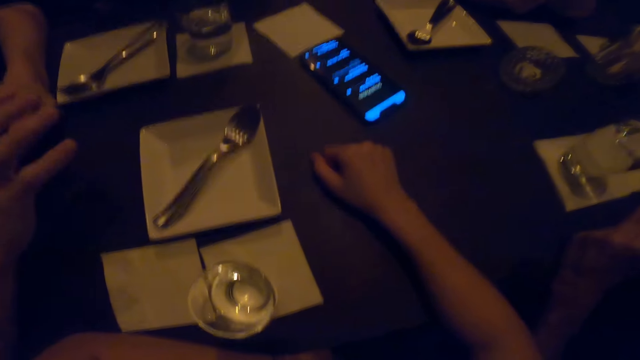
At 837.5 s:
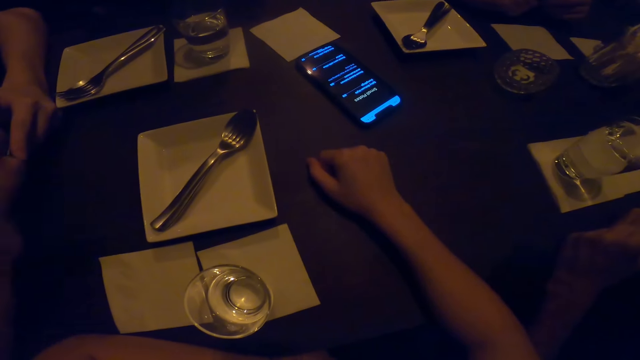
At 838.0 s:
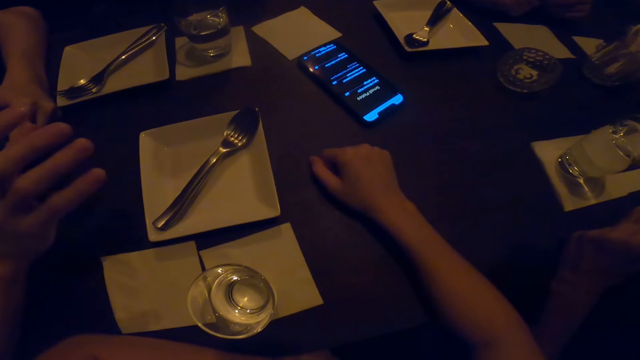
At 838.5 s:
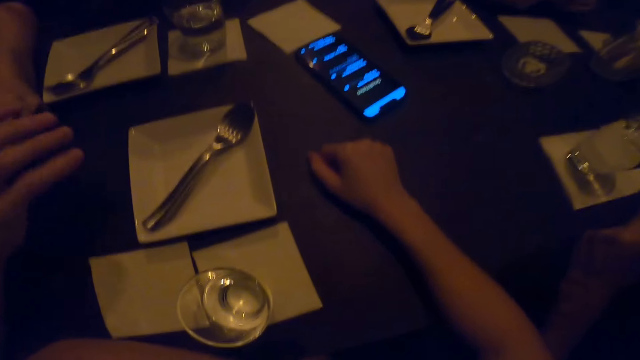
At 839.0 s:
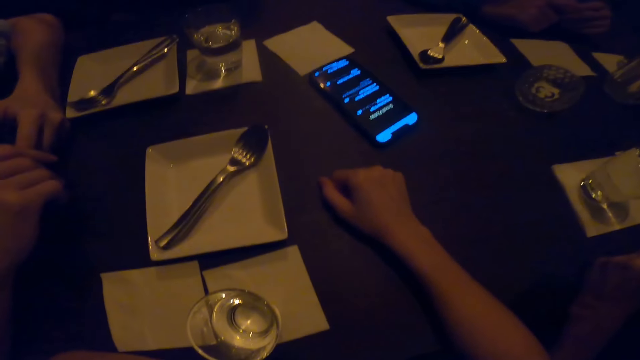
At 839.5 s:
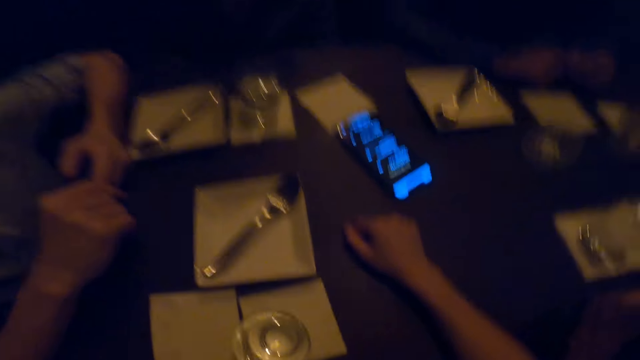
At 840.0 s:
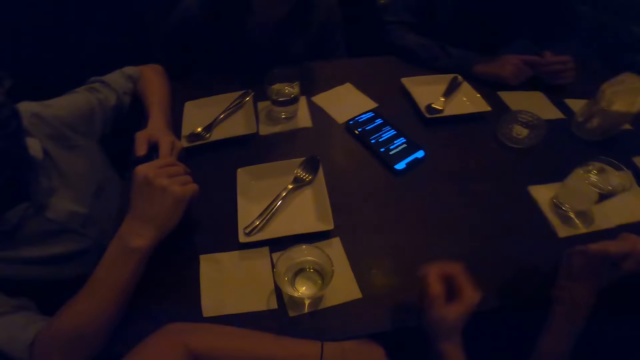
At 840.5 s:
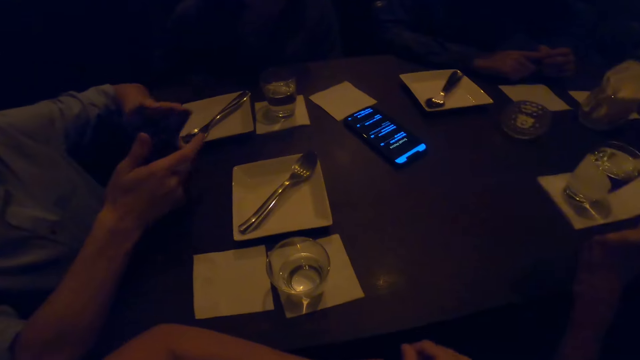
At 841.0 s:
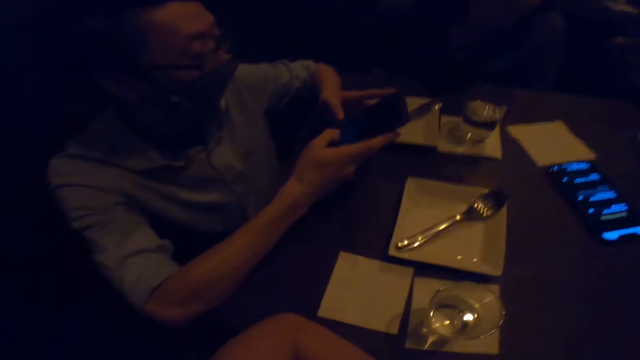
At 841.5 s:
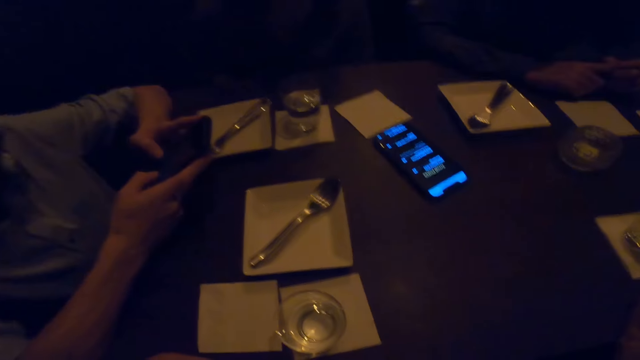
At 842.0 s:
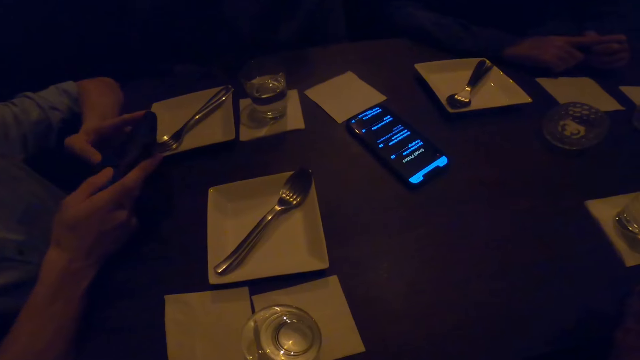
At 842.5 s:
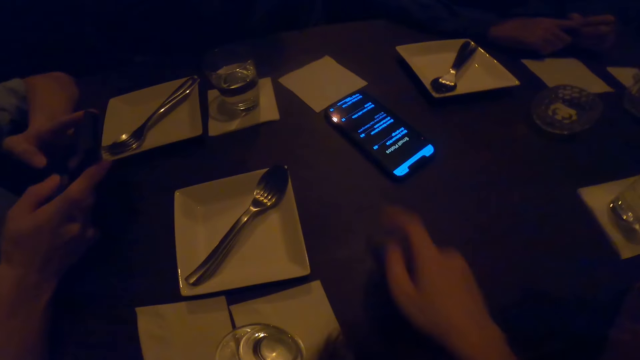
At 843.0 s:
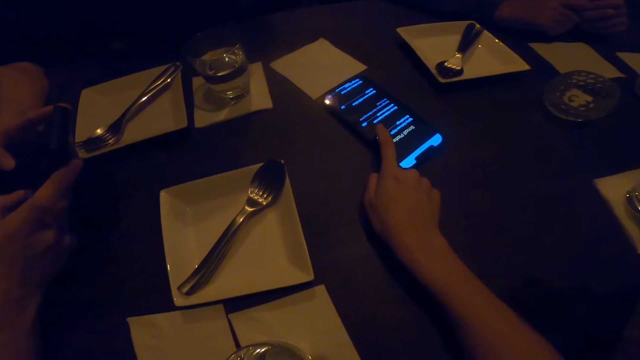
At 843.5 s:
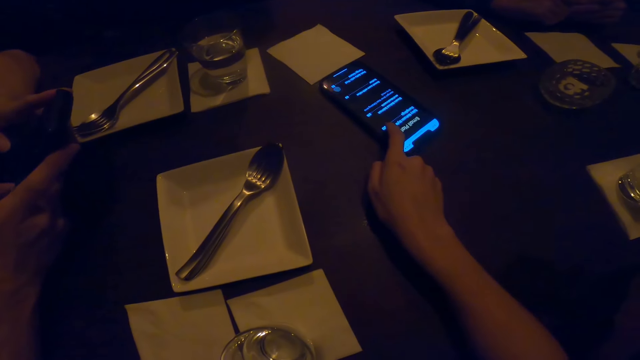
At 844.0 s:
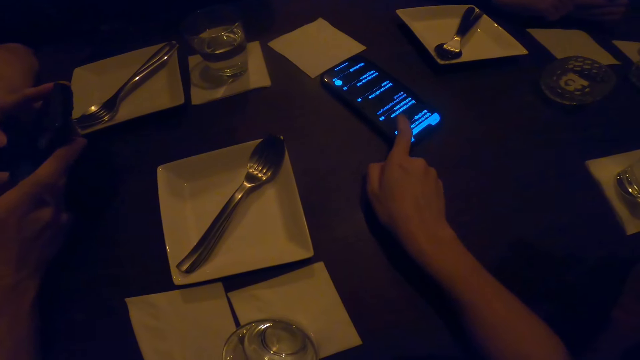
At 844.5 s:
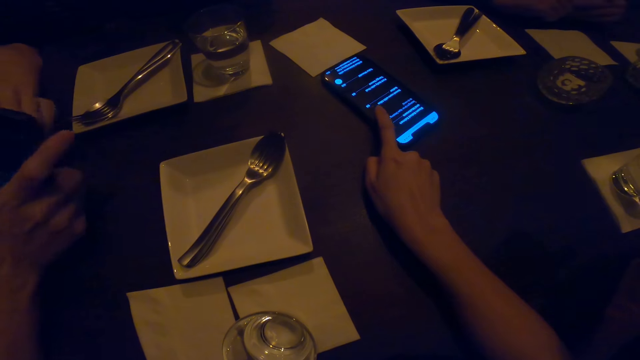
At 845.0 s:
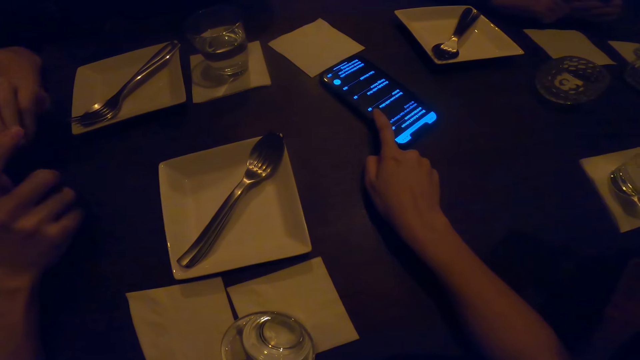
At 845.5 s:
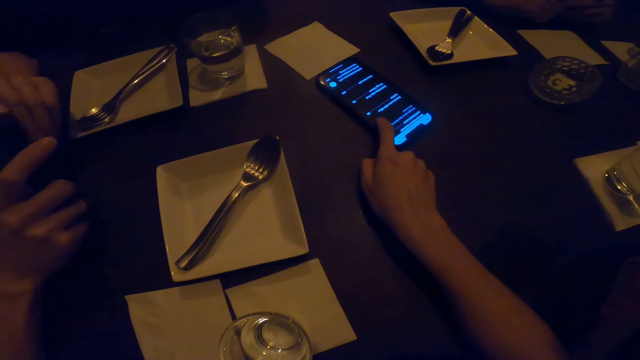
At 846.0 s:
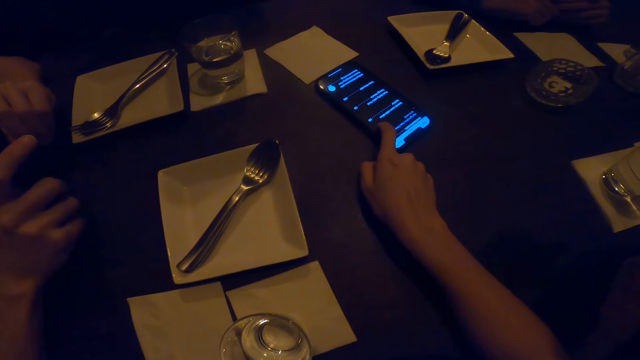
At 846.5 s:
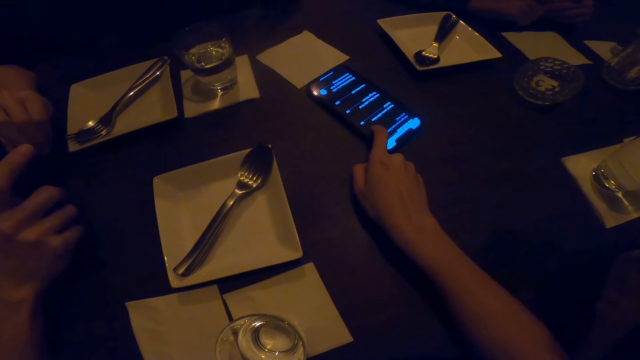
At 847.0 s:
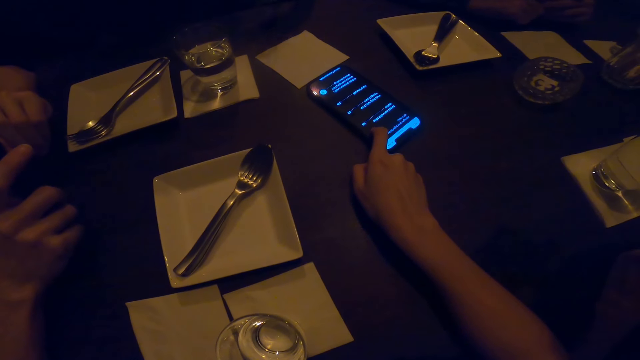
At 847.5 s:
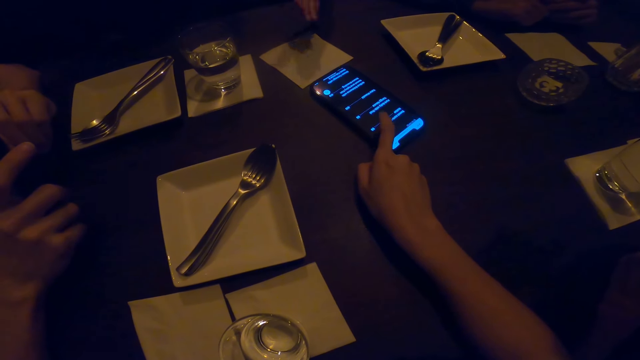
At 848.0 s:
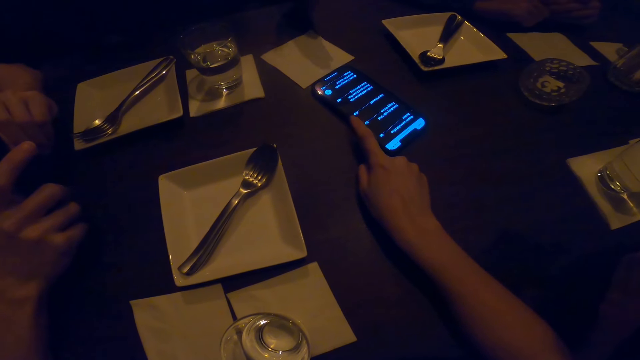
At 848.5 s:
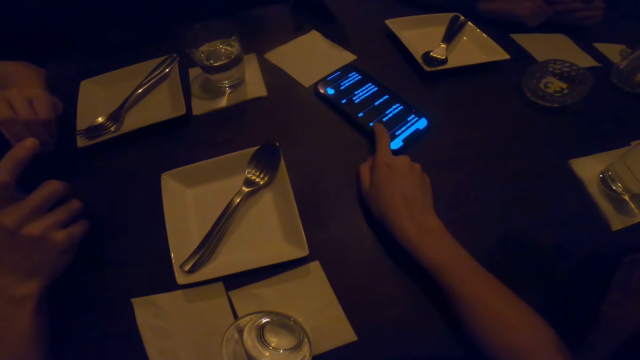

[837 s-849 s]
The camera wearer removes the hand from the table. A man uses the mobile phone. The camera wearer touches the screen. They use the mobile phone.

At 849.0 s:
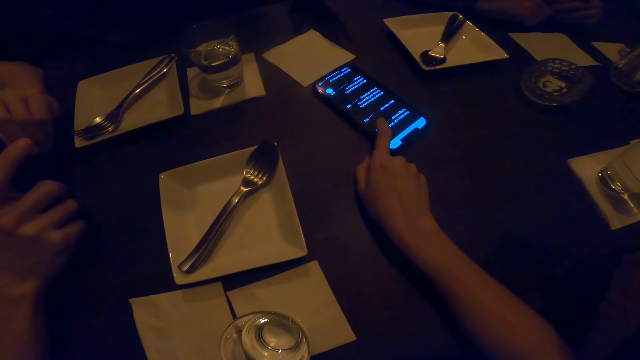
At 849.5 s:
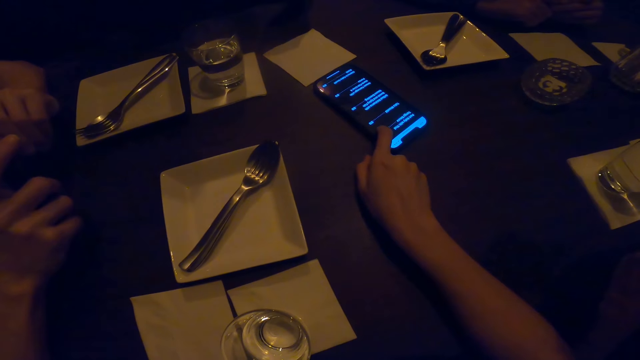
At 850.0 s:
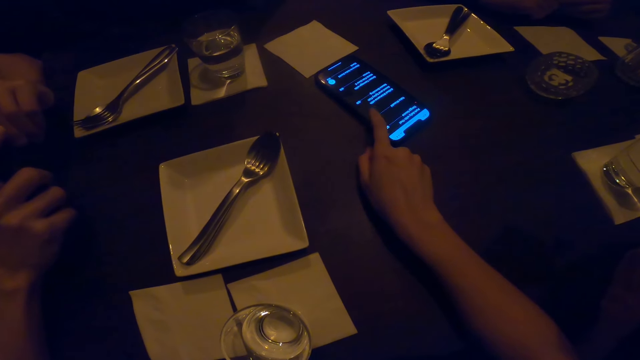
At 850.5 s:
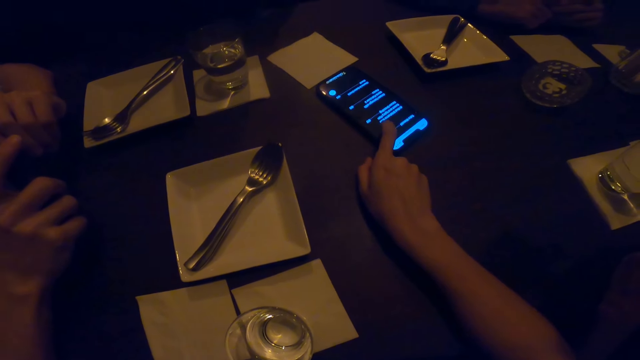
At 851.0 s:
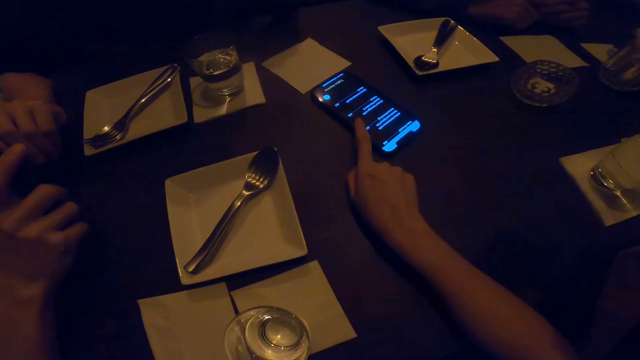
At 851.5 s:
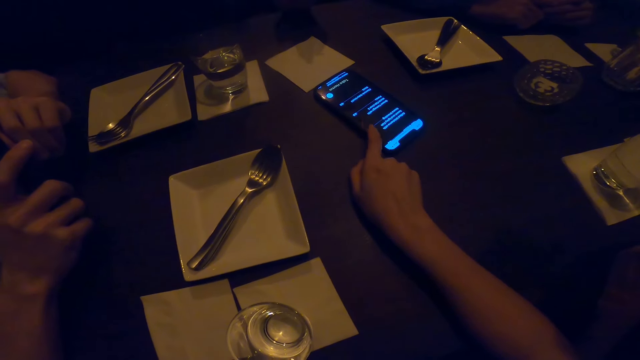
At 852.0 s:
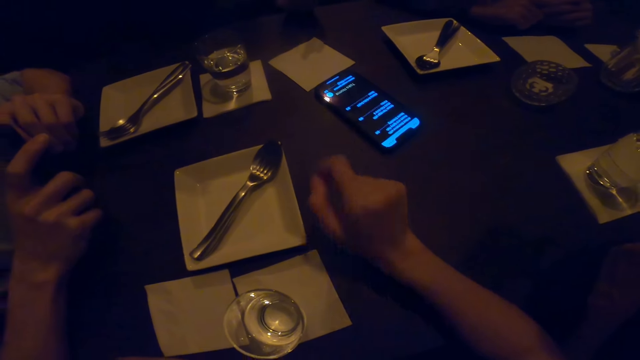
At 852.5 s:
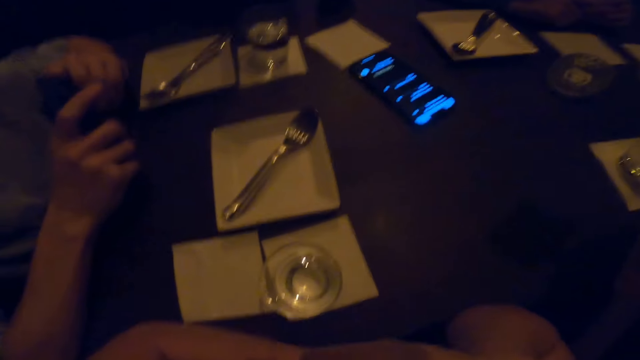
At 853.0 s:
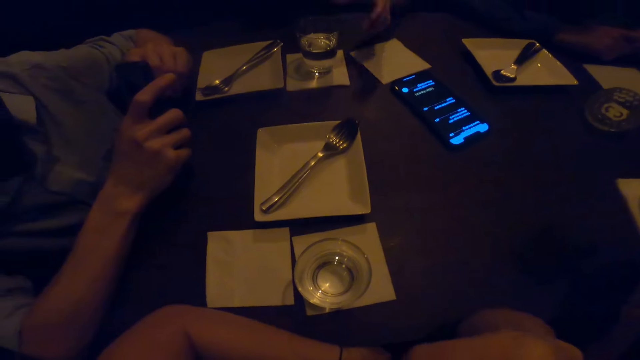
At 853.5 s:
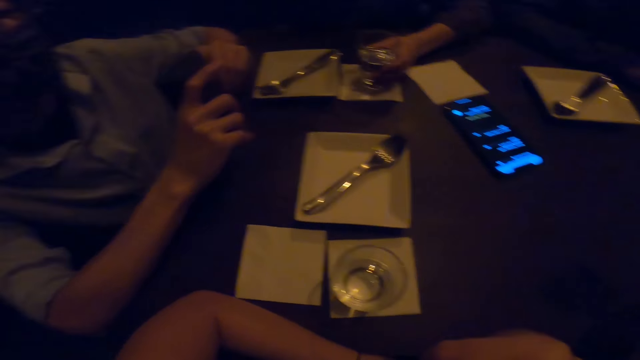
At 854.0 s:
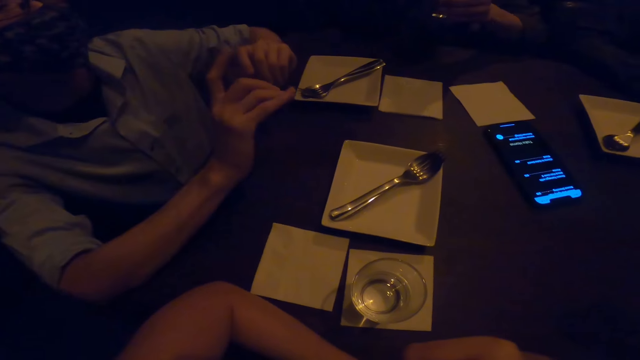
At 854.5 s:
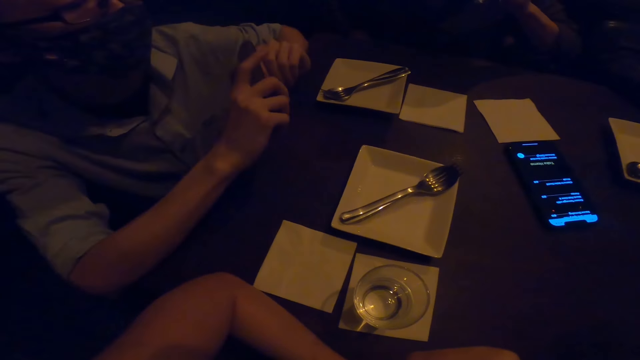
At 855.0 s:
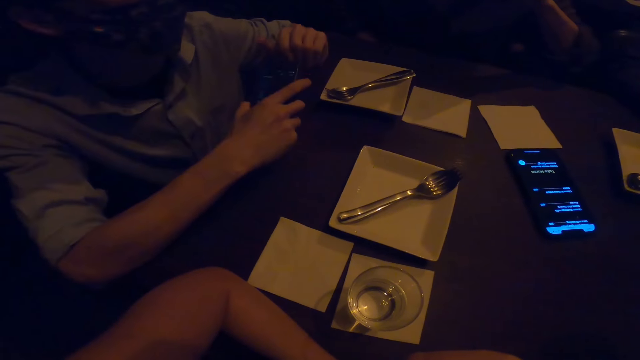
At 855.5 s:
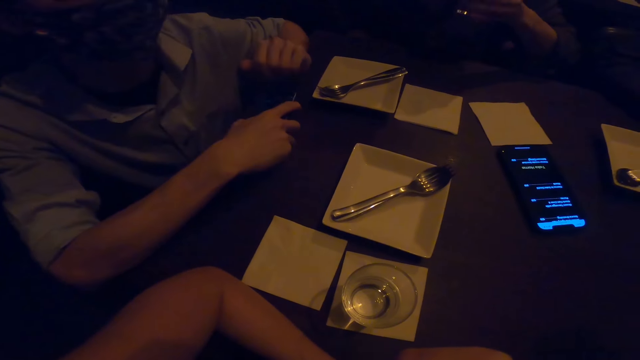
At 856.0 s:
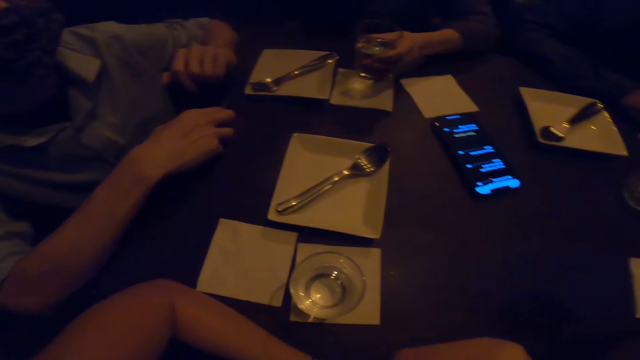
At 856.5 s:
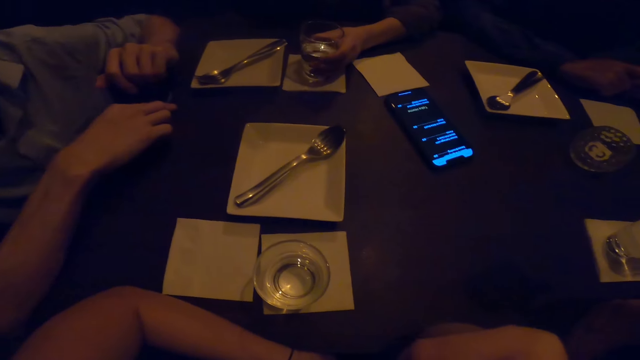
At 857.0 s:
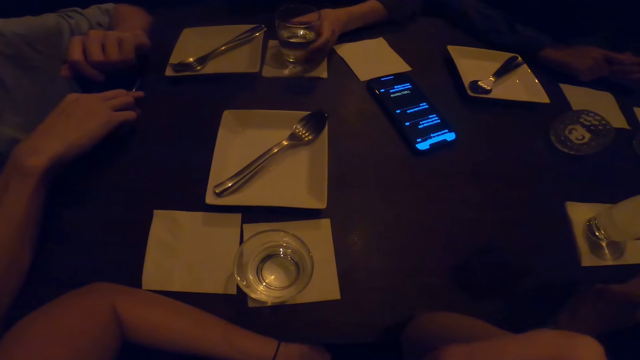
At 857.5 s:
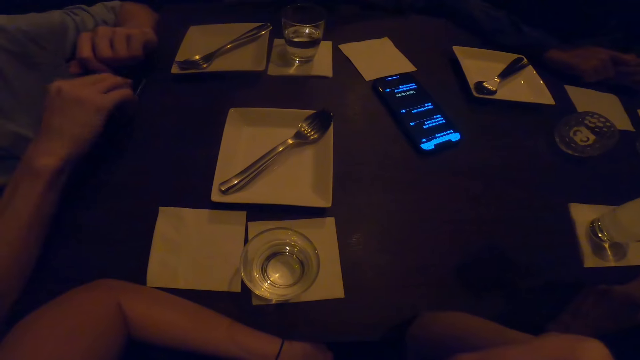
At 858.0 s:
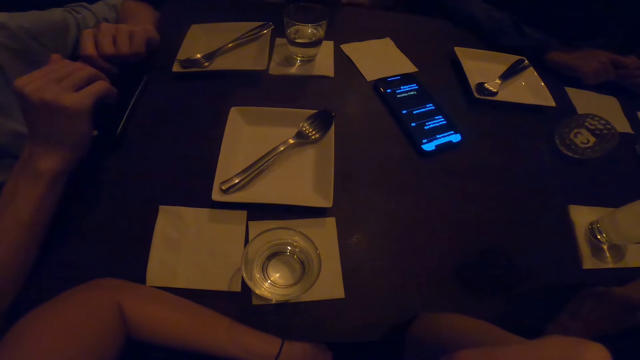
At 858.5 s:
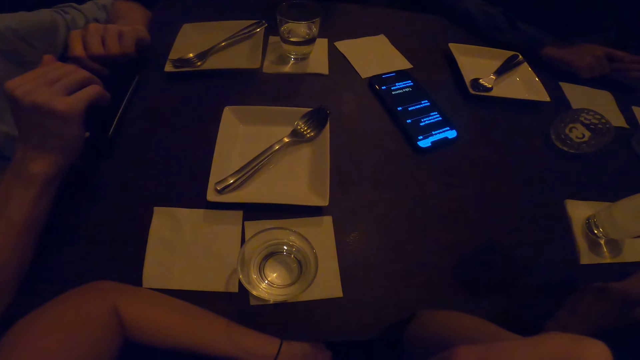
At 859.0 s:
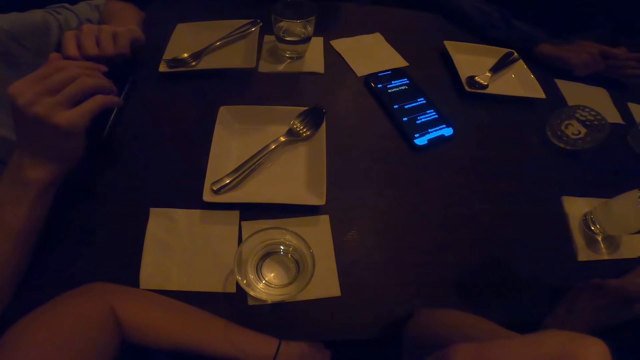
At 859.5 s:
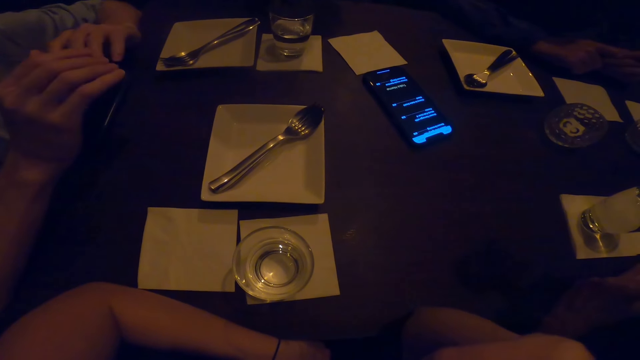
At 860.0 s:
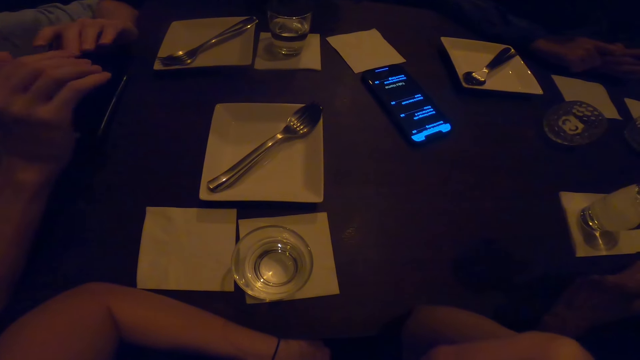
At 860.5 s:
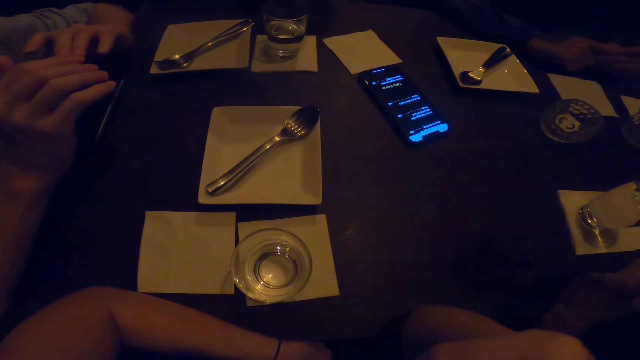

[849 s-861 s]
The camera wearer moves the hand from the phone and stares at the mobile phone. A person picks up a glass of water. The person drinks water from the glass. The camera wearer places the glass down. The person drops the glass of water on the table. The camera wearer interacts with the friends. Another person interacts with the camera wearer.
